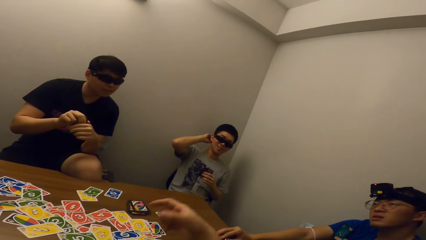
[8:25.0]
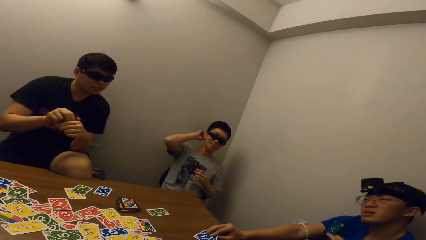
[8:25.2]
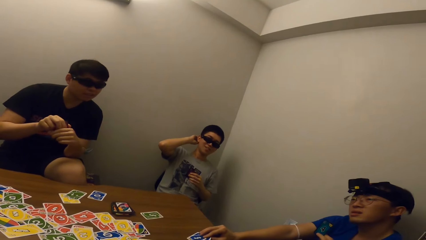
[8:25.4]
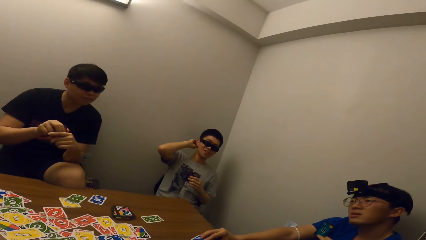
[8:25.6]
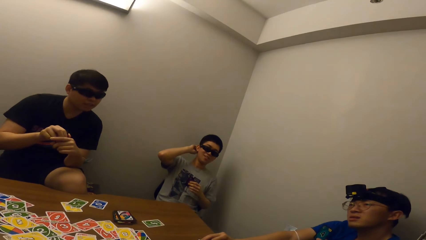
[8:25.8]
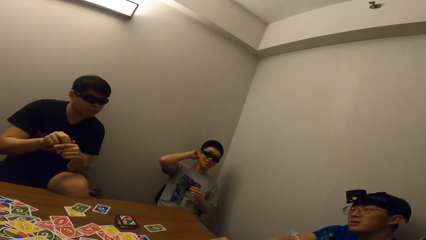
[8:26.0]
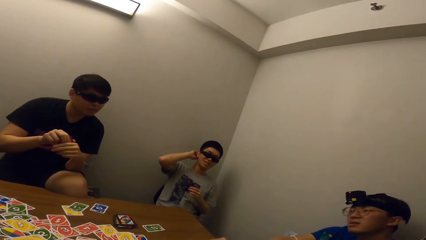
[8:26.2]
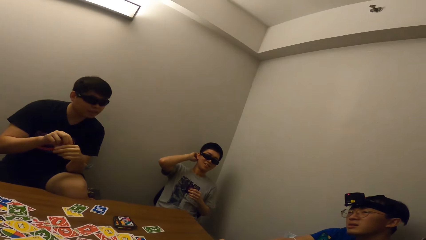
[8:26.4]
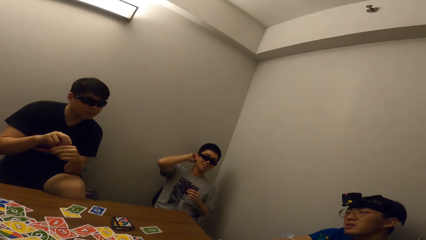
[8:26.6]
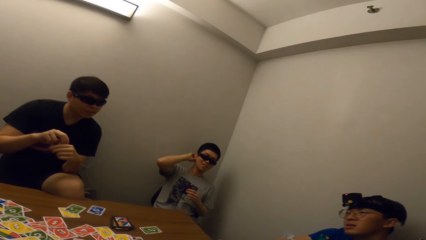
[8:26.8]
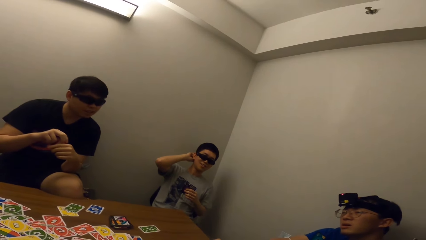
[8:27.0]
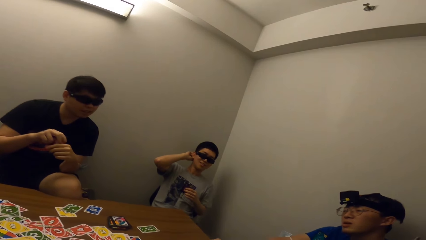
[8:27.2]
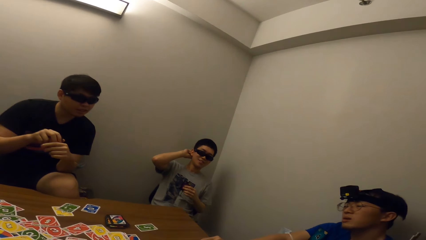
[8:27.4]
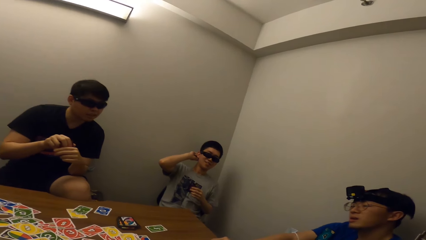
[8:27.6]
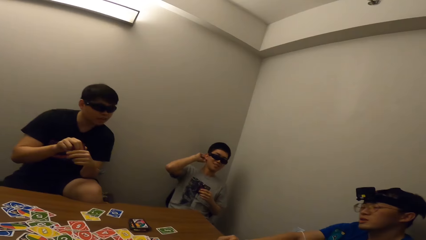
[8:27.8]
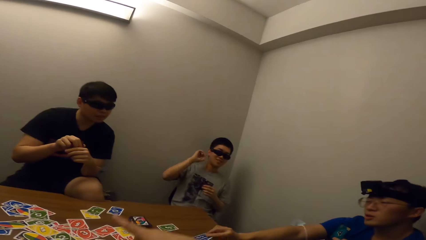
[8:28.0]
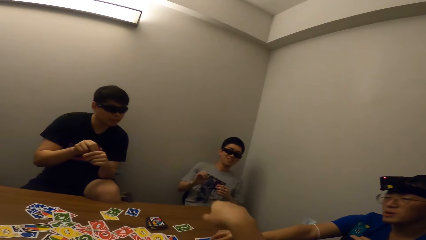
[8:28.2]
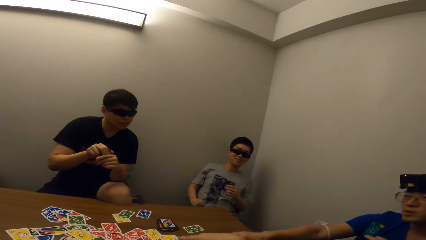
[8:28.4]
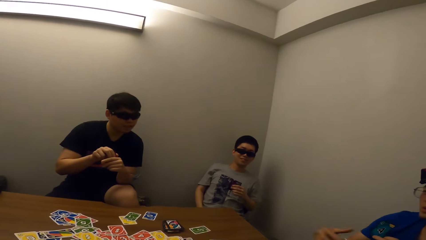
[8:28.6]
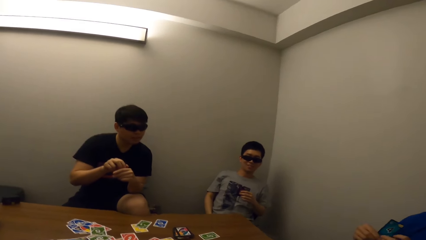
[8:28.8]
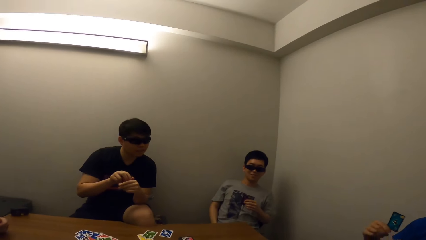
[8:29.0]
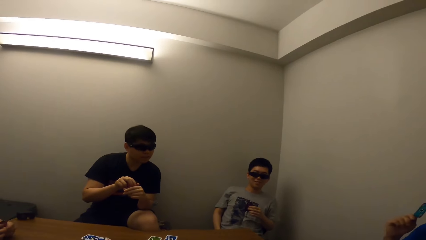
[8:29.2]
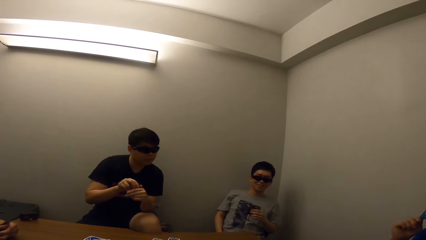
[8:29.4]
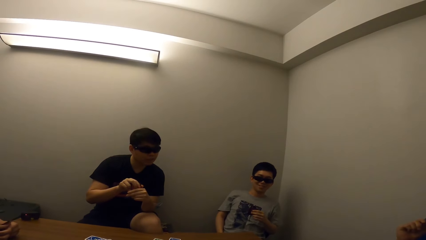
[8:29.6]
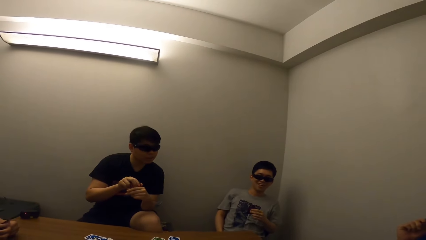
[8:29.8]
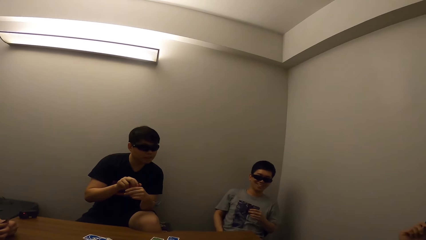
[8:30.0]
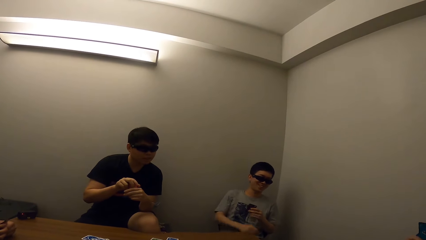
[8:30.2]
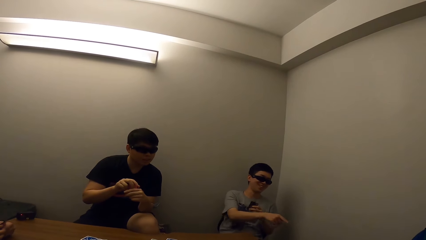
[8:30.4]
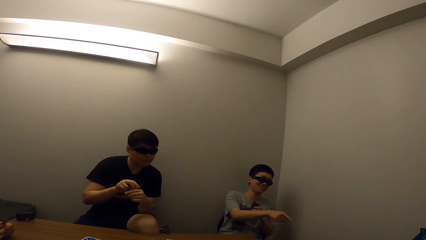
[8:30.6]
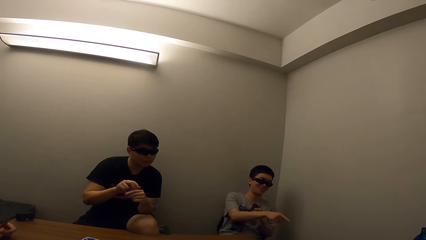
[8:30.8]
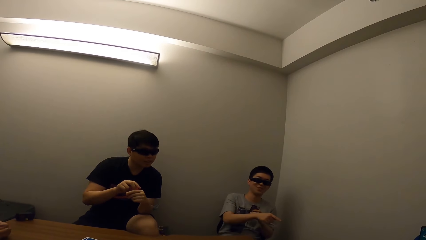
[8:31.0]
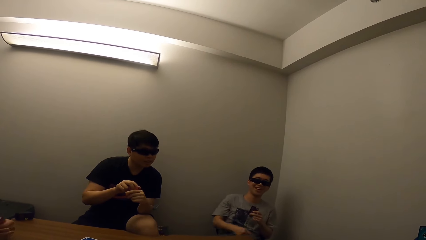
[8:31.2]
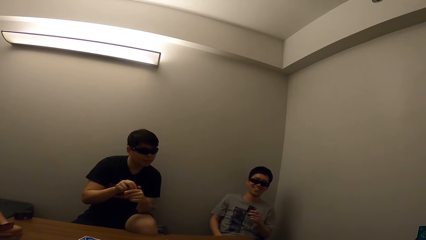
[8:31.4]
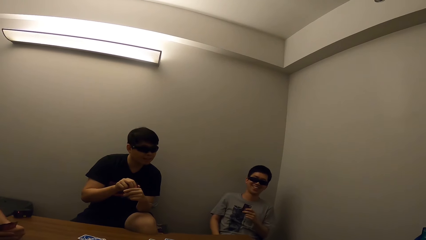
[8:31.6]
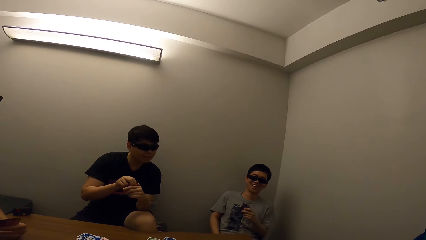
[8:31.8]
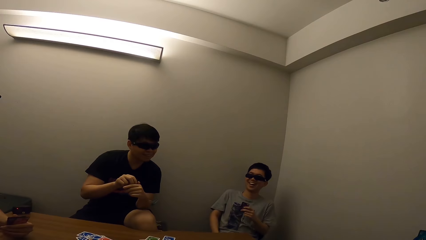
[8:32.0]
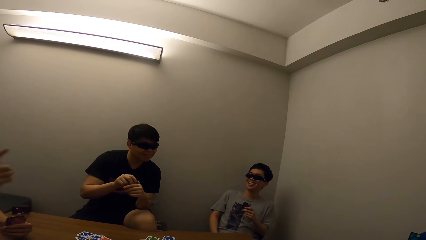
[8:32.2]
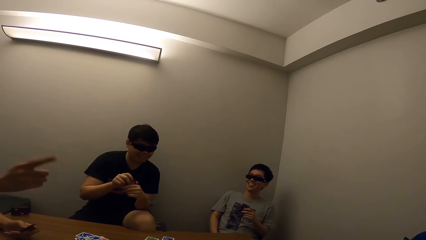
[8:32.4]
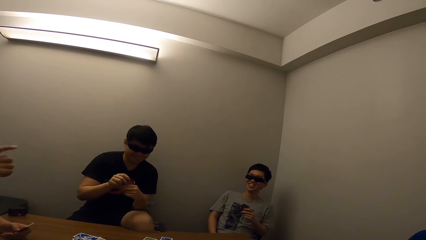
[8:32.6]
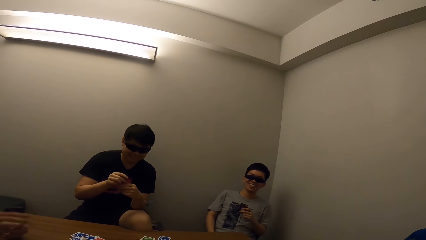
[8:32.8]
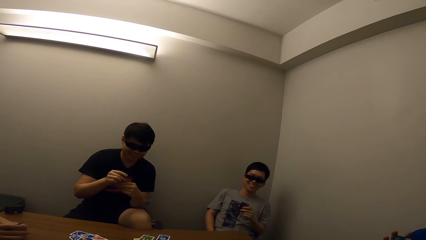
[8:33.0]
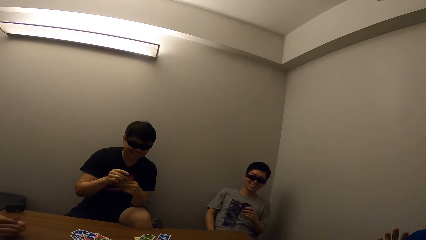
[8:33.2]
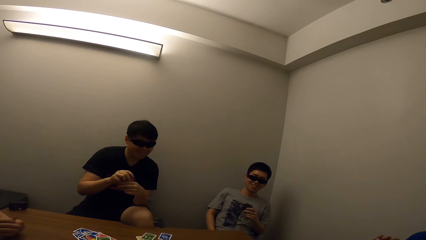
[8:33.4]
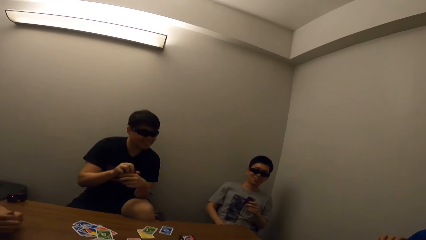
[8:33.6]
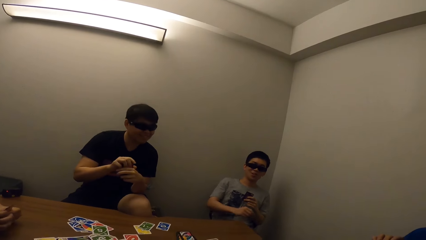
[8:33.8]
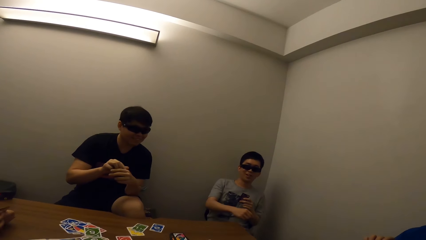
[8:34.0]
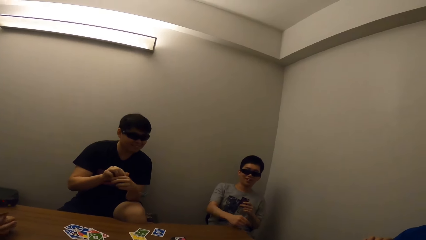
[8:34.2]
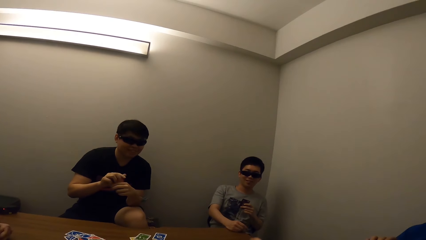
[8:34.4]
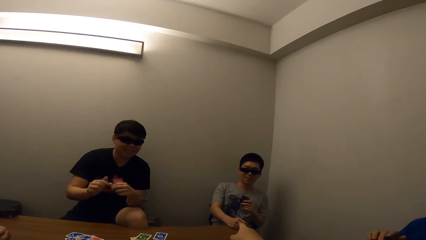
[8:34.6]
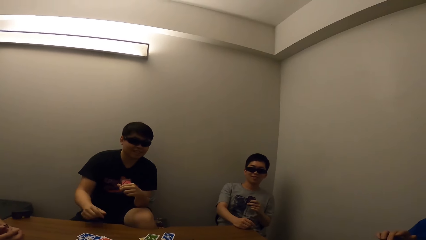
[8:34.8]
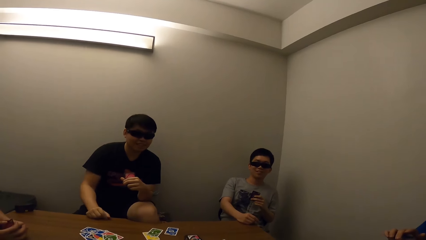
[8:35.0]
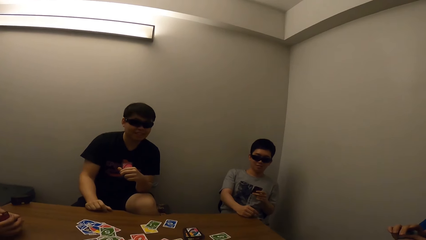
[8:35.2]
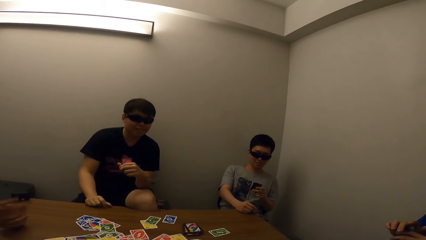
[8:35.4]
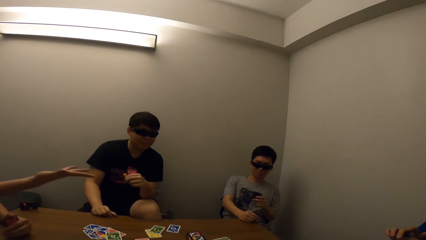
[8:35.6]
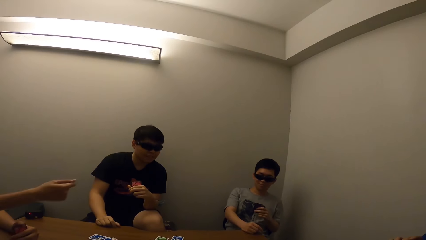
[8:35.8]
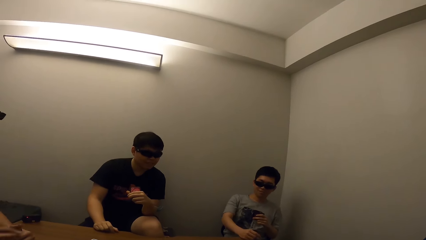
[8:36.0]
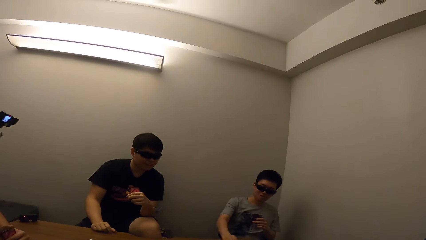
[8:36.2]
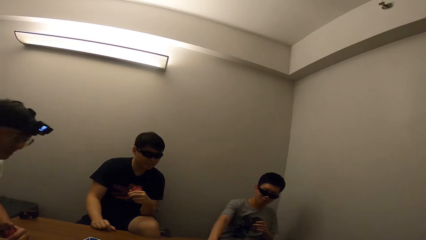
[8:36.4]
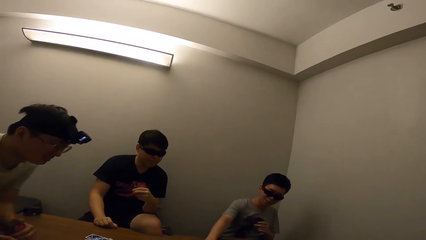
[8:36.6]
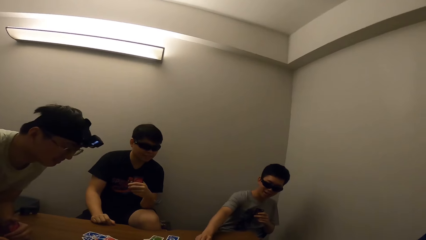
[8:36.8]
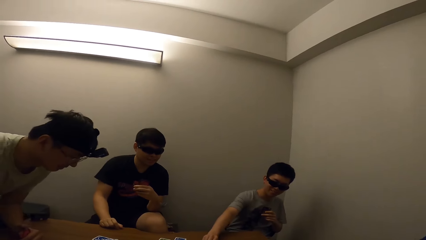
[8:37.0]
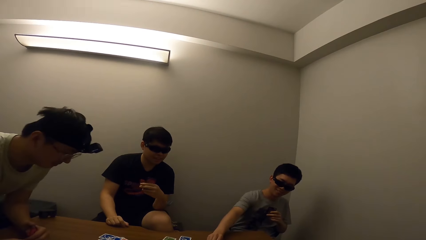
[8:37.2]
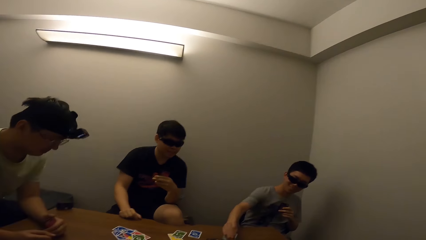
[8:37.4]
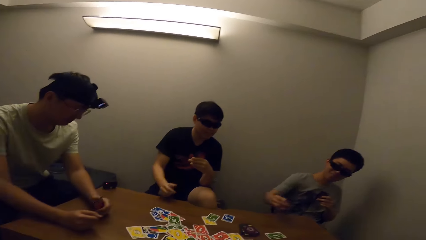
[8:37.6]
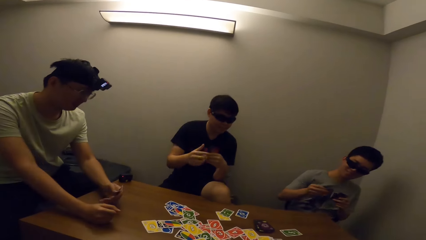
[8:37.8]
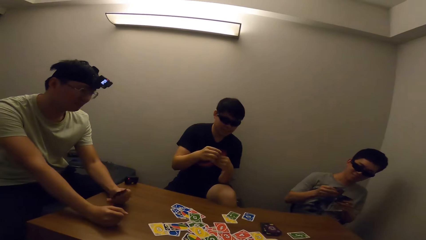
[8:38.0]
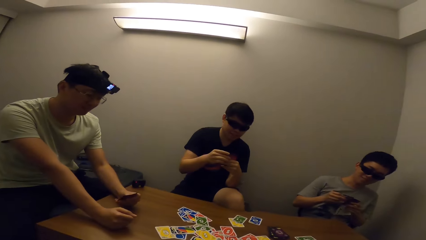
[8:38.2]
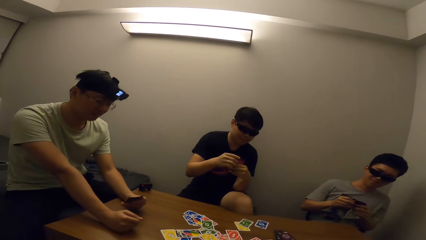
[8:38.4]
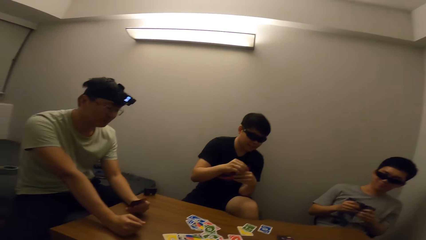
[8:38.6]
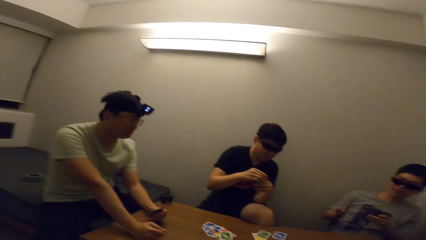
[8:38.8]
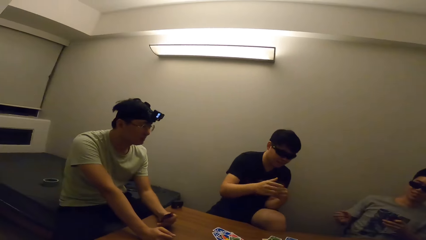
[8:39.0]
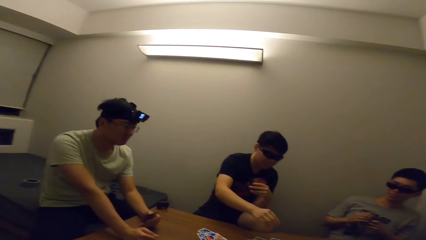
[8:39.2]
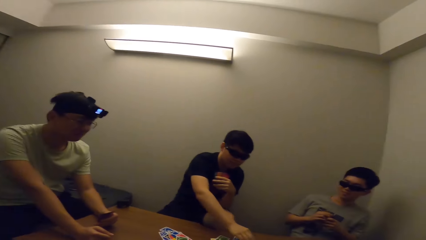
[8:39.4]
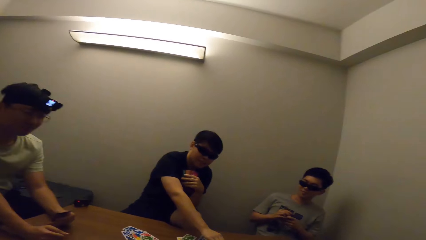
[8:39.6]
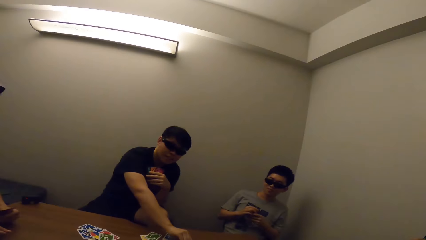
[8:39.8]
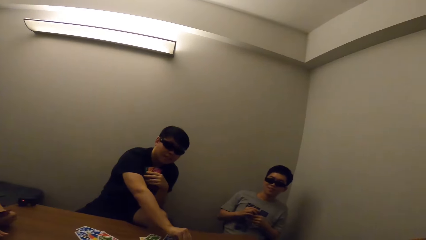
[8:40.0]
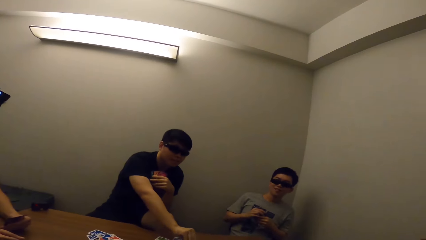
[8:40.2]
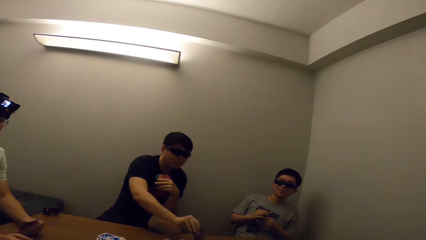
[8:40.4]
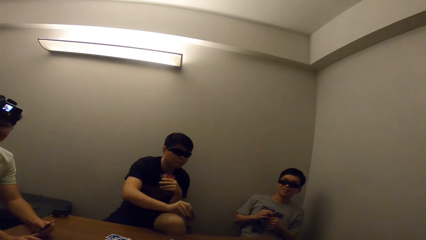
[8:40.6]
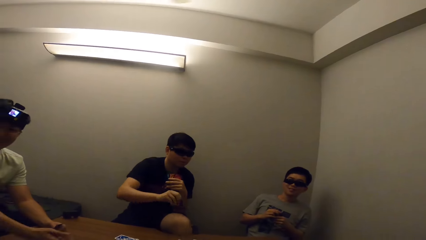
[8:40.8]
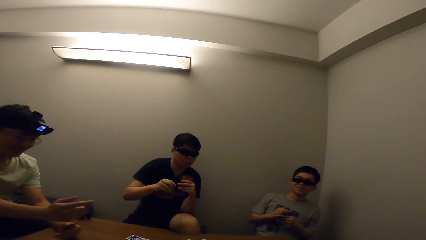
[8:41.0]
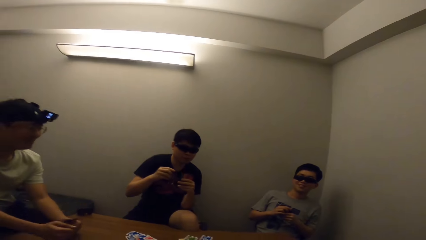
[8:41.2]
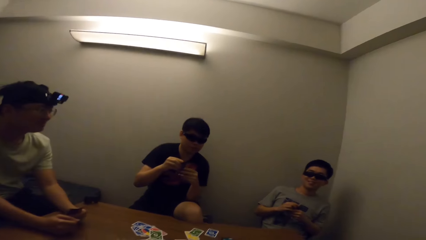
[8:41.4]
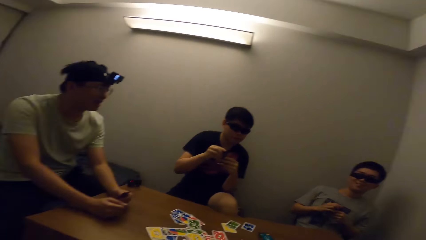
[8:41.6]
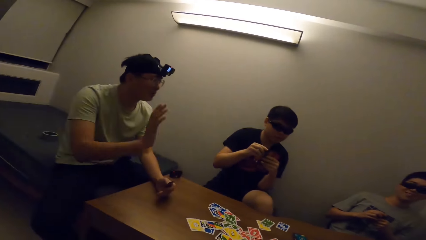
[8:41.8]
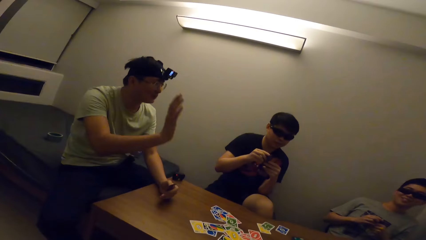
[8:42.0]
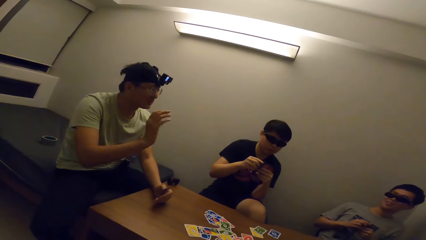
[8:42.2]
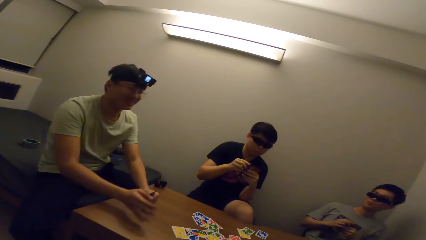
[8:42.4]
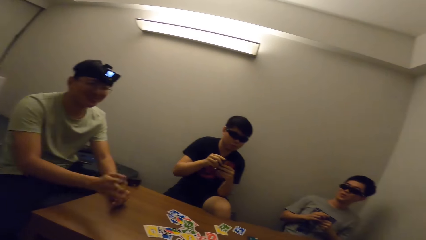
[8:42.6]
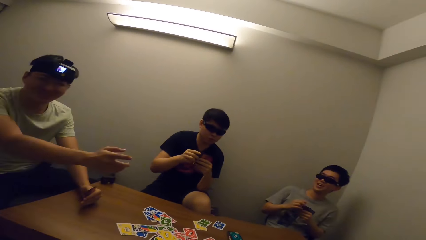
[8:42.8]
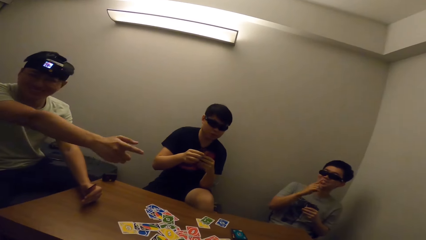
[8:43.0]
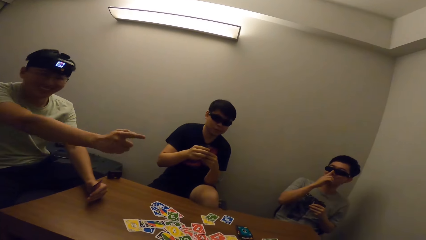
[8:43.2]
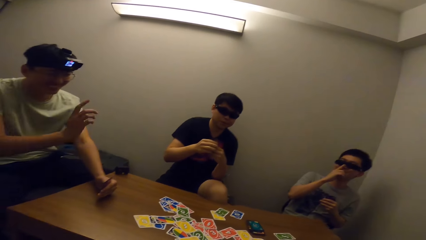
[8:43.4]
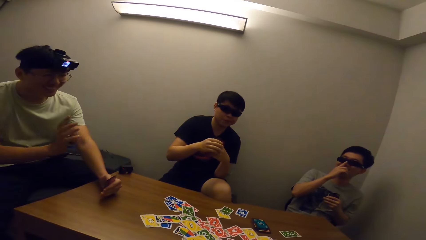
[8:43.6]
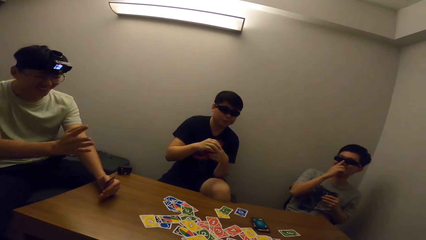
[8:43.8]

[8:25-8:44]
The camera wearer stares at a man. They stare at another man. The first man picks a card from the table. The camera wearer stares at the other man.
